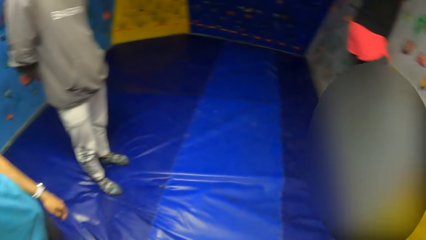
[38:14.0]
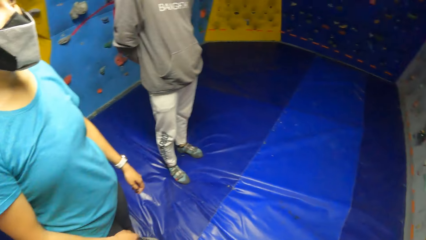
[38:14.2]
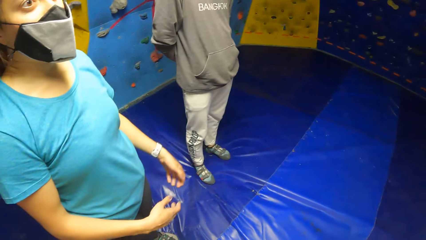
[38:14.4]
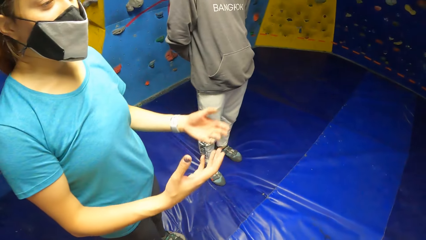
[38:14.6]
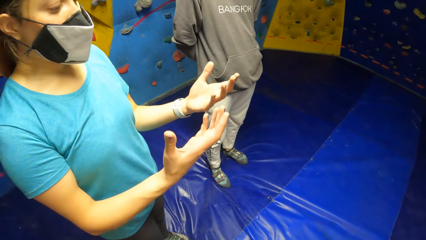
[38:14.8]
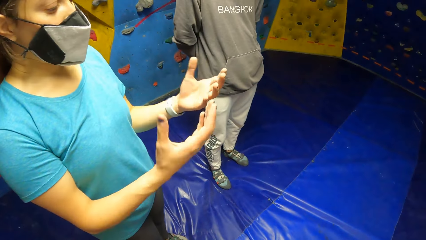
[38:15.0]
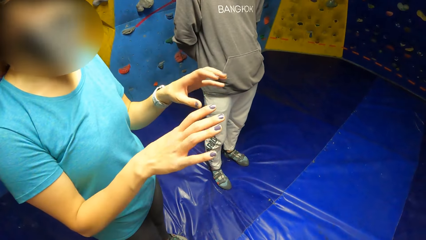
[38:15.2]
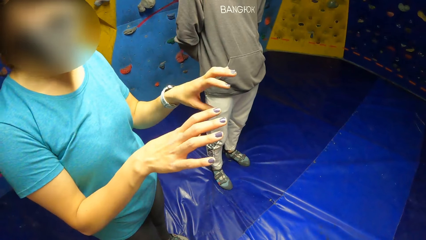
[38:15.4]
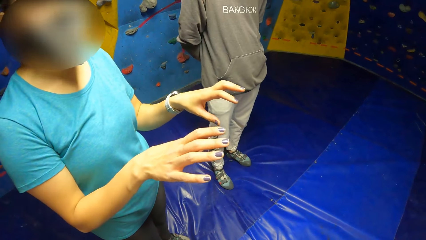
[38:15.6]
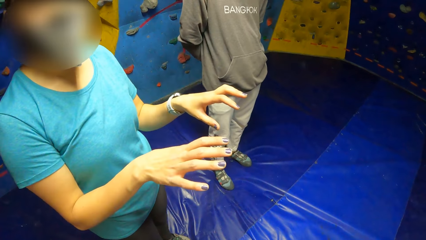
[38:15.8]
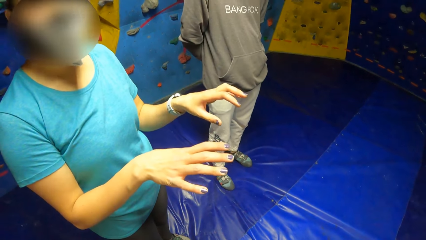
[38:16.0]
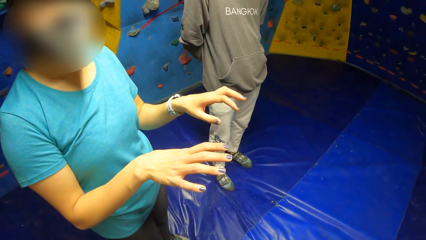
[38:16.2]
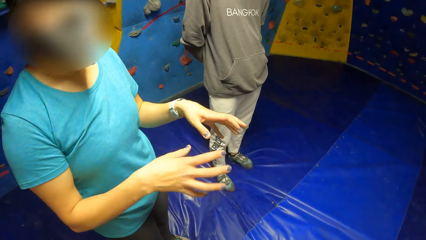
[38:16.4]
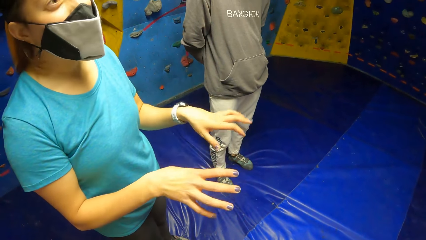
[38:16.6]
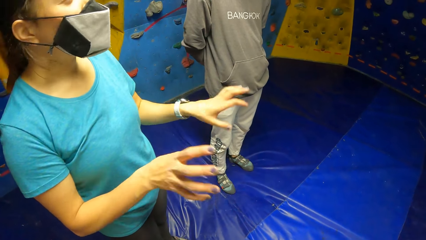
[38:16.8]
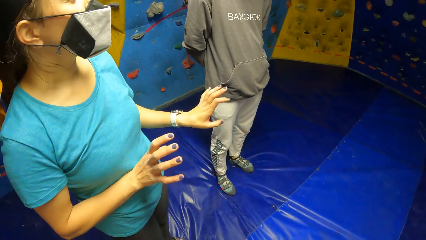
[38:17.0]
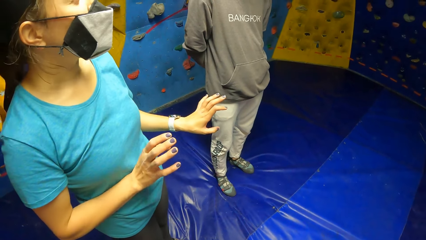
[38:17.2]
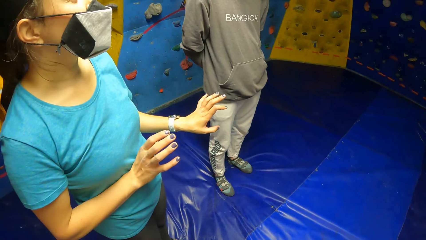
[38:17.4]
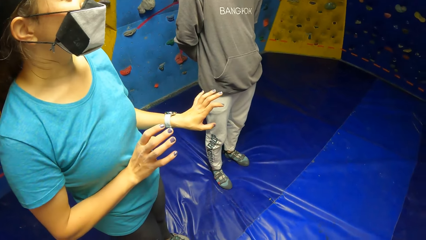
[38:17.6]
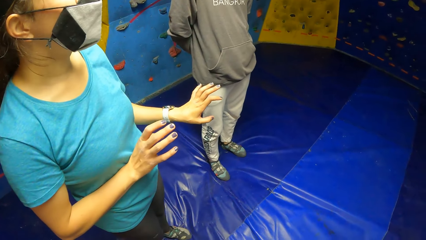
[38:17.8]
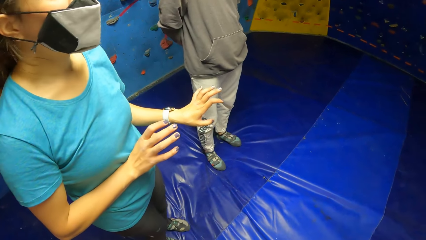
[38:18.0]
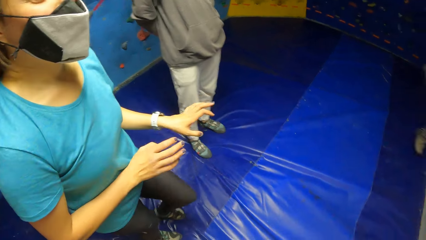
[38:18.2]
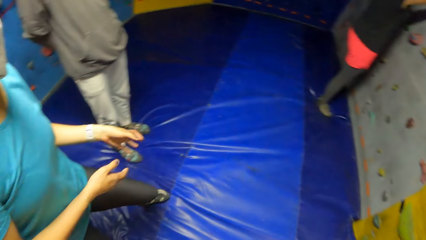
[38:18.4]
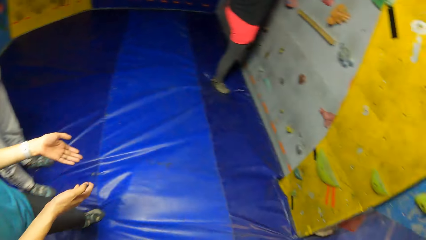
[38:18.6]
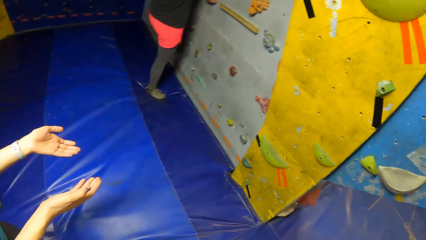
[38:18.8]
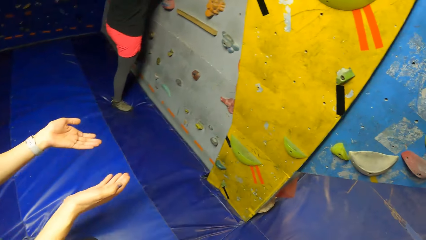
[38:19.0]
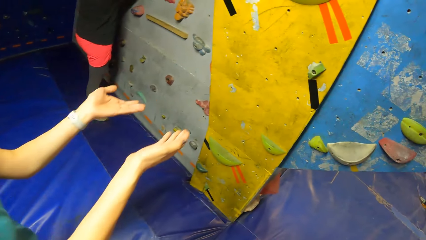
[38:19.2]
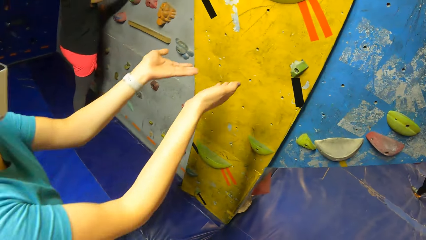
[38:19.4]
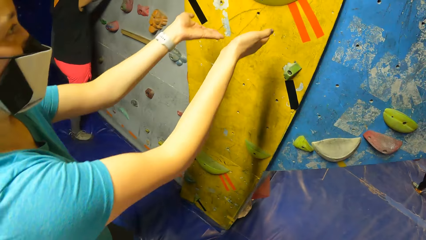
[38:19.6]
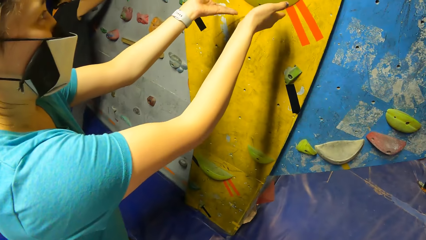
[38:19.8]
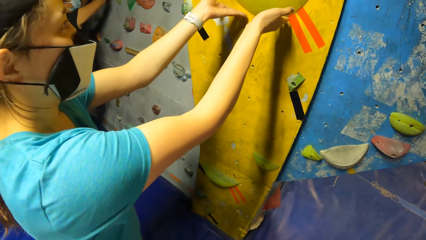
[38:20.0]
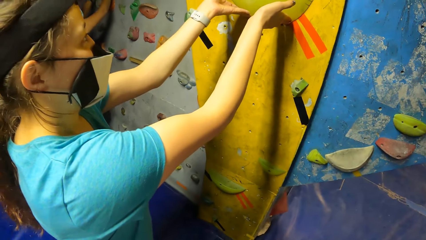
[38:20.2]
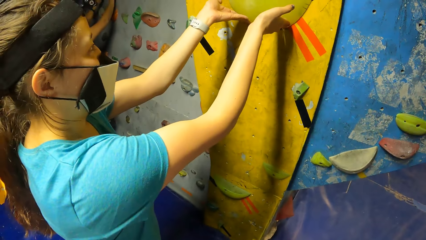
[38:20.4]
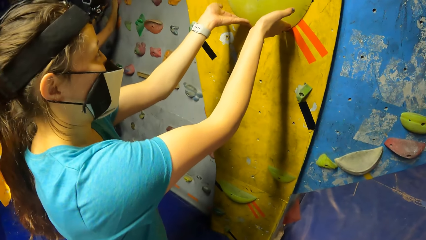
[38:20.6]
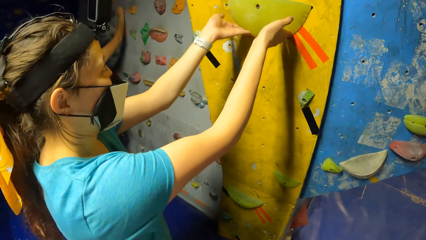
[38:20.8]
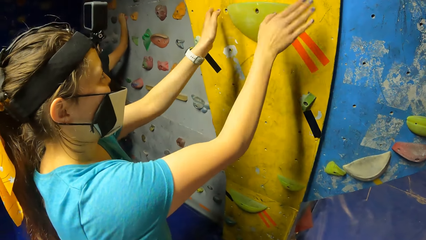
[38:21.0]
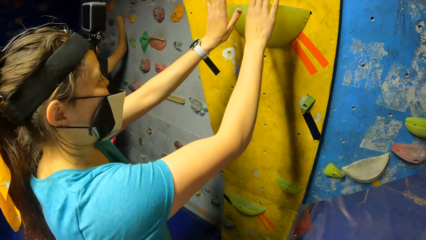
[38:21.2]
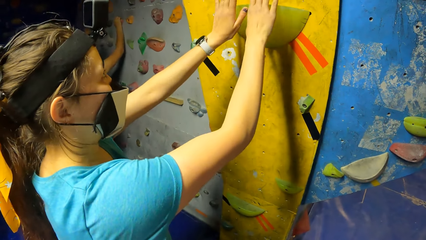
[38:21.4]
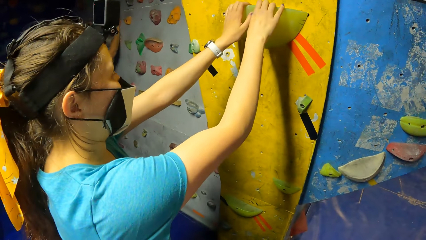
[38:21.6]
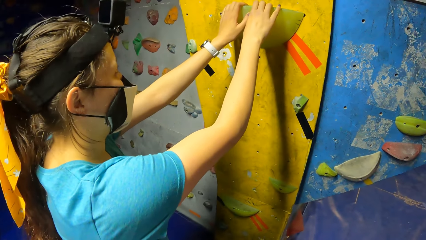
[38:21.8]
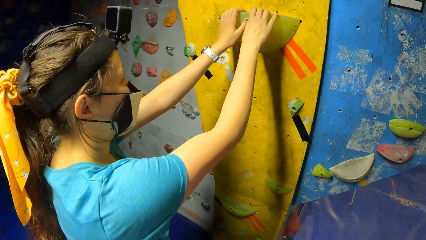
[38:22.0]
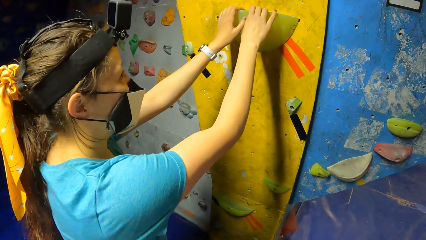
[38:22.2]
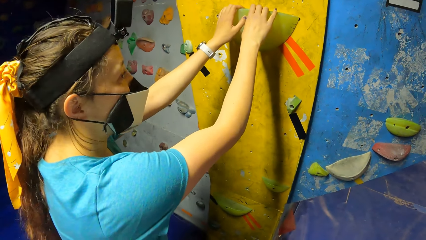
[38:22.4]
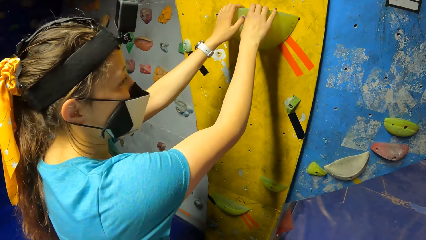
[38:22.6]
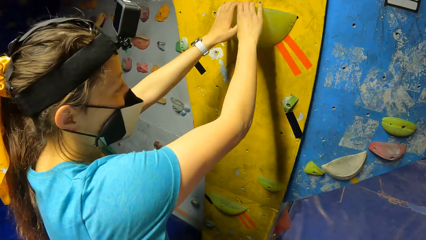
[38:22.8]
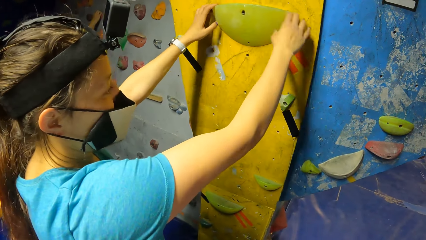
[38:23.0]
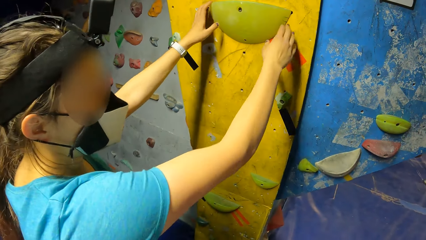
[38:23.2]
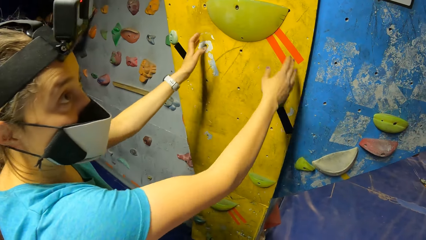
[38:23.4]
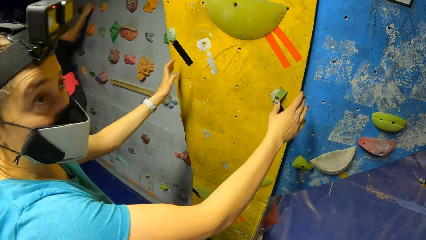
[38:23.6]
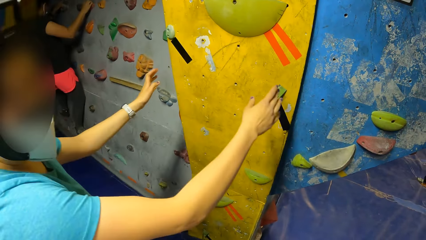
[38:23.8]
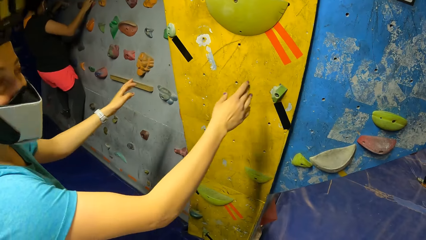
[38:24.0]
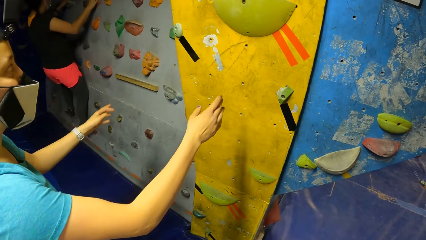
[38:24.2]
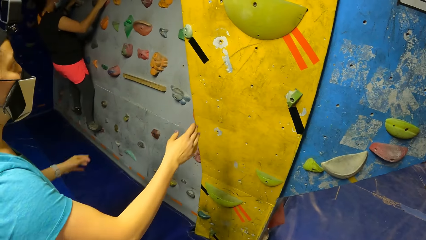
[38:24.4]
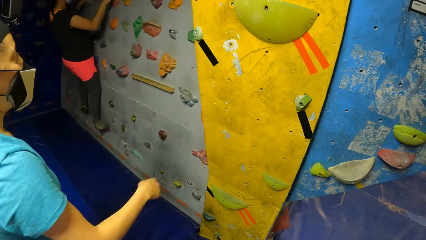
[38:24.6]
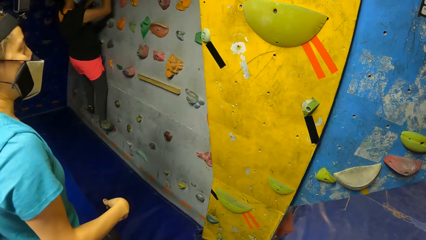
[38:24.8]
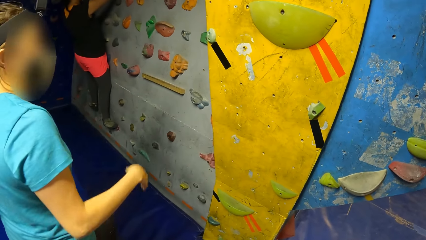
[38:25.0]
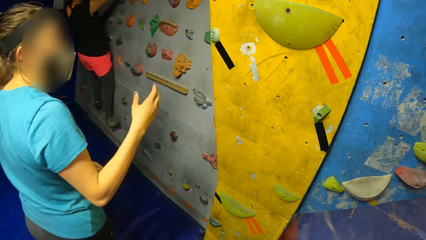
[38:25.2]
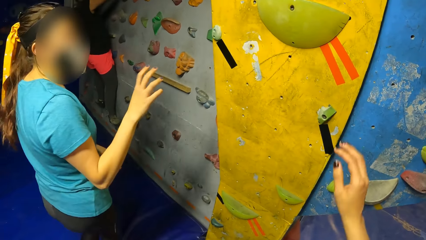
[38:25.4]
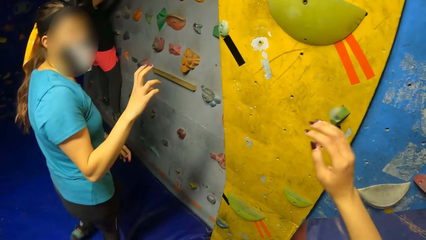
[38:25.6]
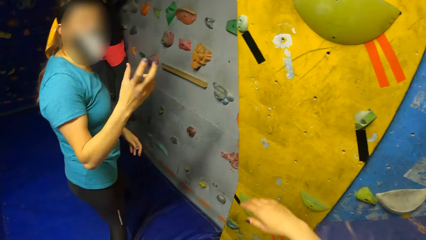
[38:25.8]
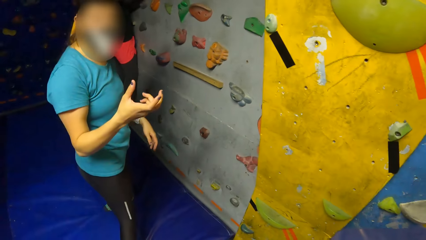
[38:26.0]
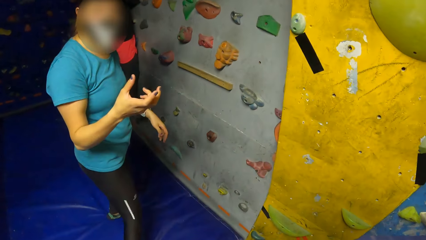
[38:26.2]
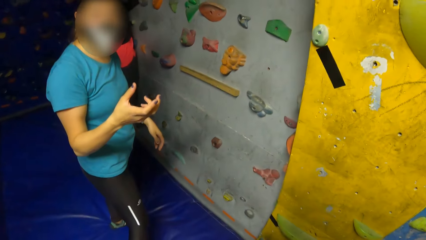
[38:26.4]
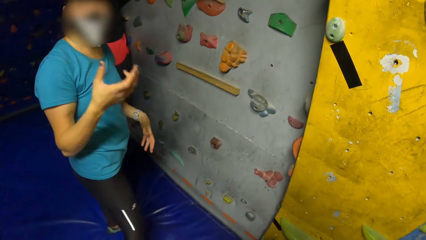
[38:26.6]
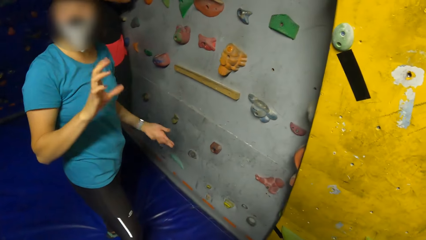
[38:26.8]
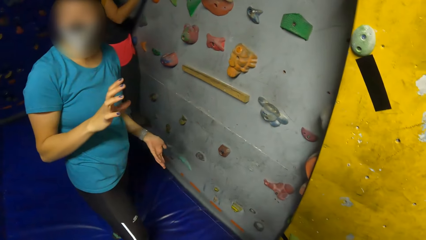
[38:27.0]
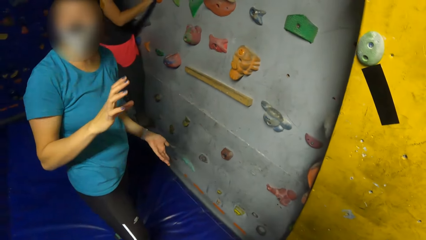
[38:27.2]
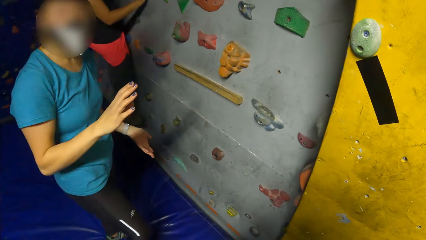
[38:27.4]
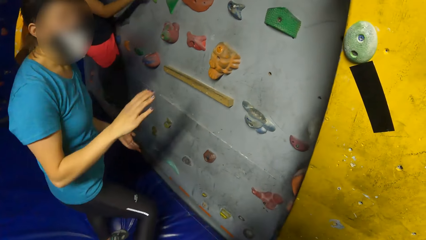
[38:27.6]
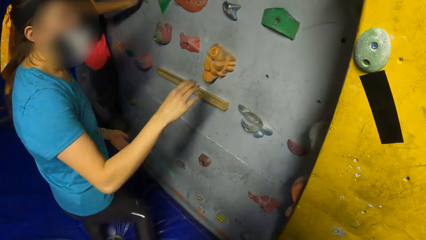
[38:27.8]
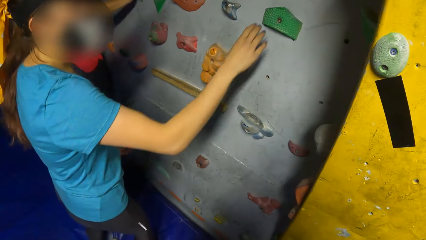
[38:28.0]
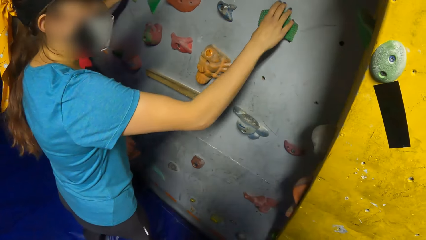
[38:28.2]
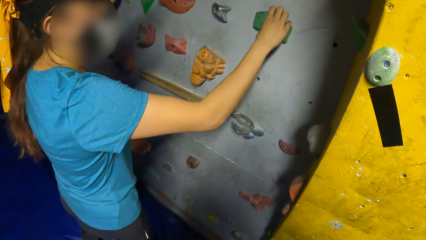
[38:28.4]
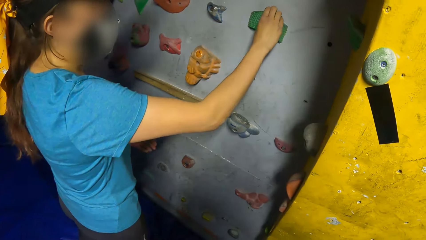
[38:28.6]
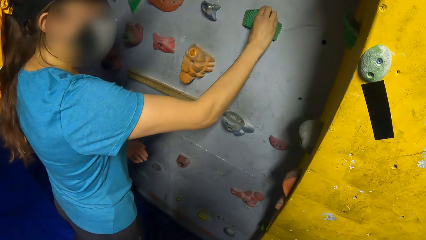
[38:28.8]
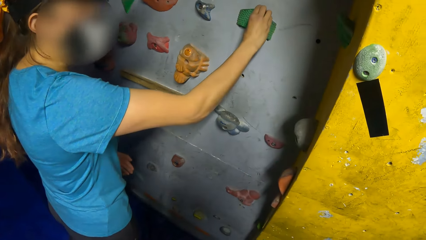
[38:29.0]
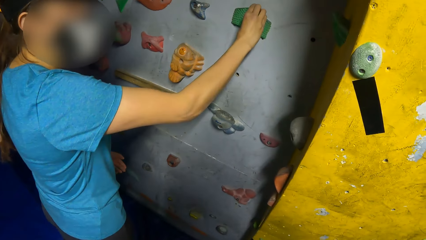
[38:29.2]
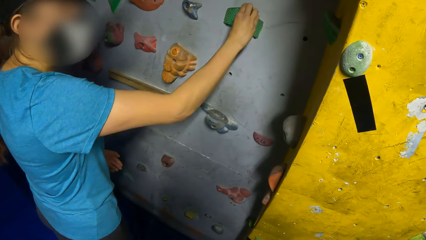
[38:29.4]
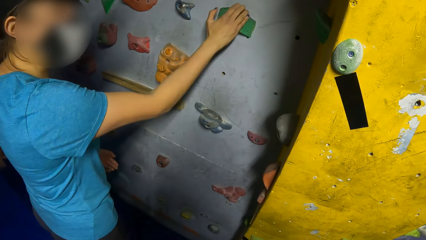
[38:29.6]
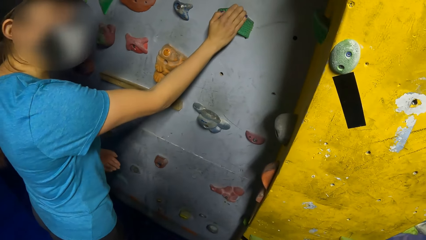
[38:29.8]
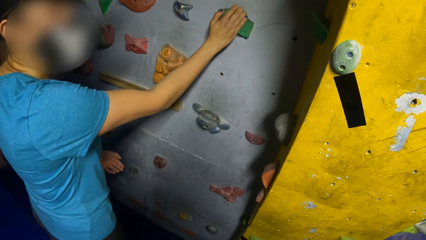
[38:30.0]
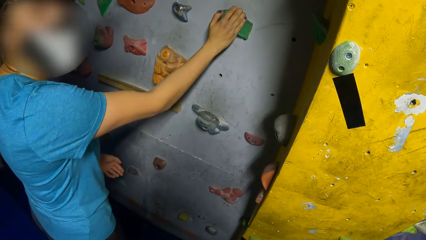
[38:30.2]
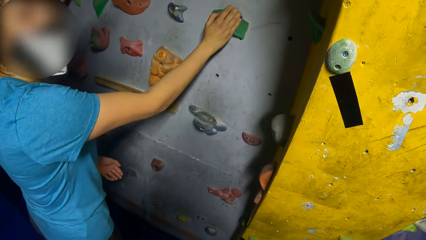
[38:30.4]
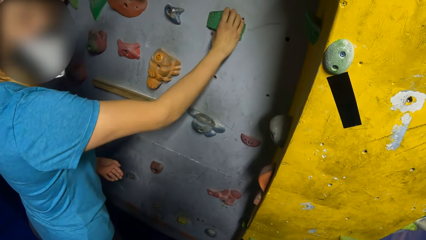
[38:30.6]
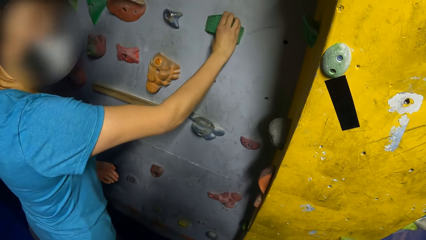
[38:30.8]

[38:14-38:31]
The camera wearer looks at a woman. The woman looks at the hands. The woman walks around. The woman touches a climbing hold with her hands. The woman places her hands on the climbing hold. The woman removes her hand from the climbing hold. The woman walks around and gestures. The camera wearer walks around. The woman grips the climbing hold with her right hand.
